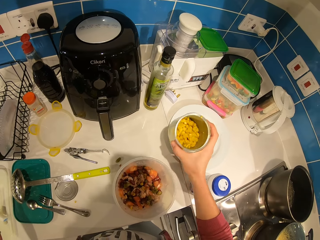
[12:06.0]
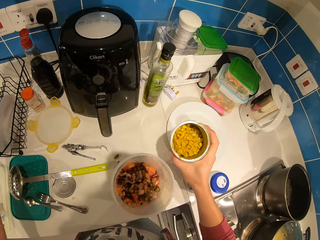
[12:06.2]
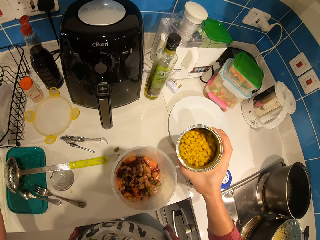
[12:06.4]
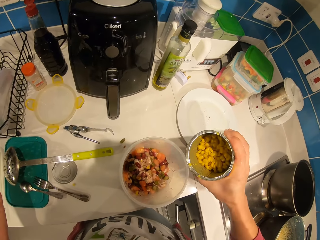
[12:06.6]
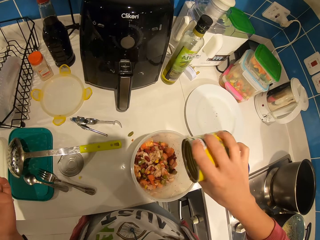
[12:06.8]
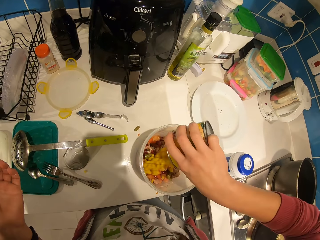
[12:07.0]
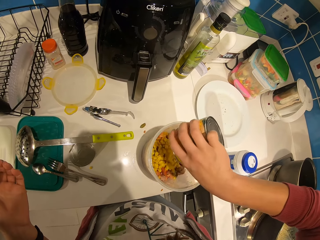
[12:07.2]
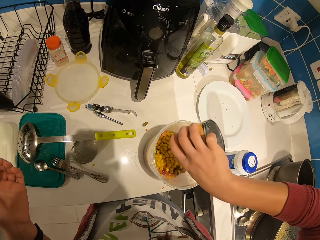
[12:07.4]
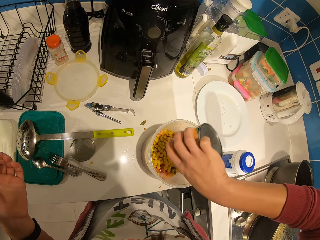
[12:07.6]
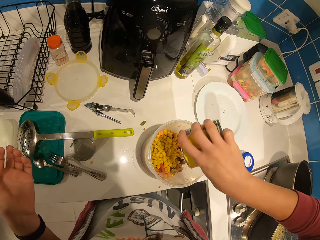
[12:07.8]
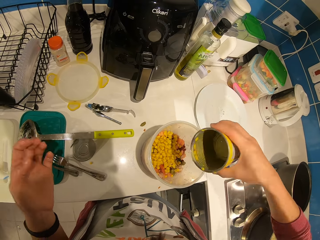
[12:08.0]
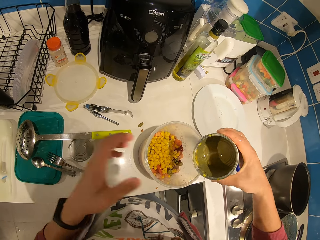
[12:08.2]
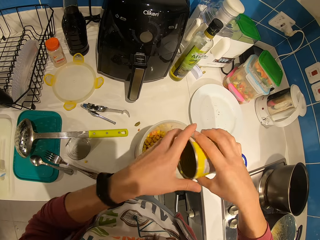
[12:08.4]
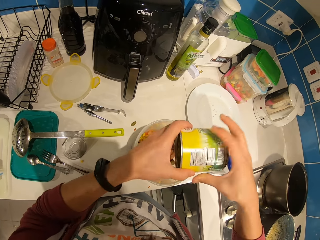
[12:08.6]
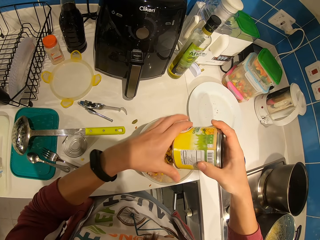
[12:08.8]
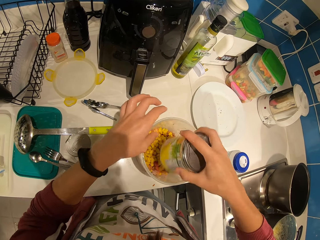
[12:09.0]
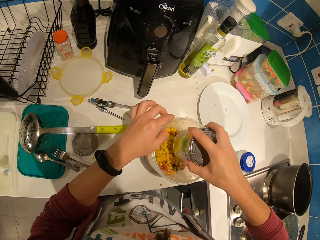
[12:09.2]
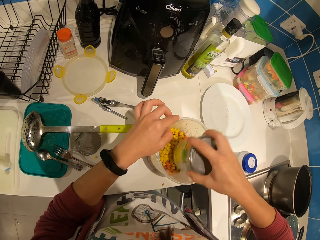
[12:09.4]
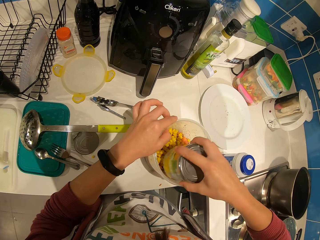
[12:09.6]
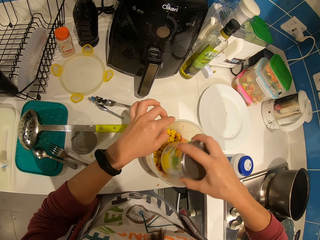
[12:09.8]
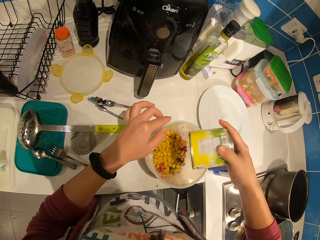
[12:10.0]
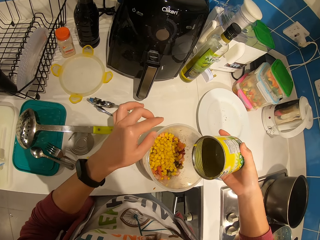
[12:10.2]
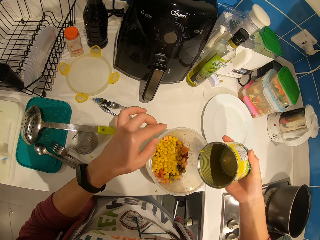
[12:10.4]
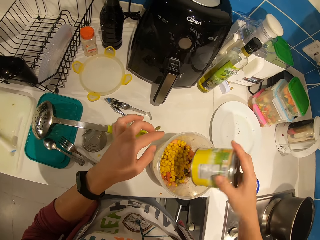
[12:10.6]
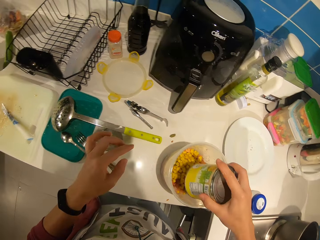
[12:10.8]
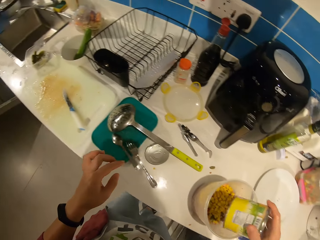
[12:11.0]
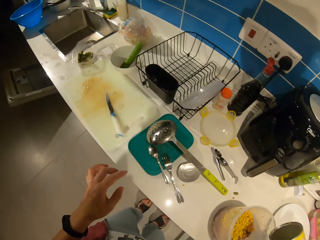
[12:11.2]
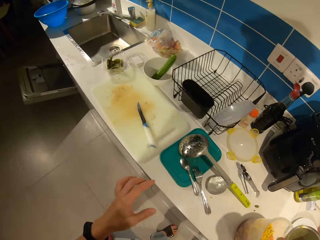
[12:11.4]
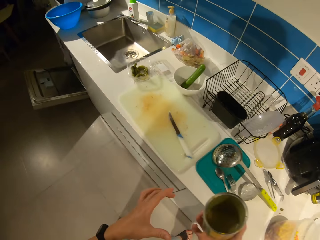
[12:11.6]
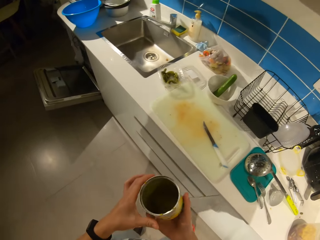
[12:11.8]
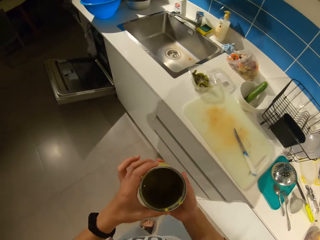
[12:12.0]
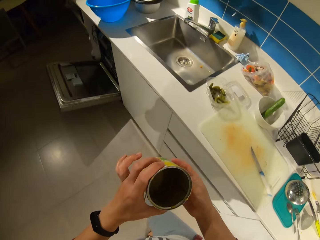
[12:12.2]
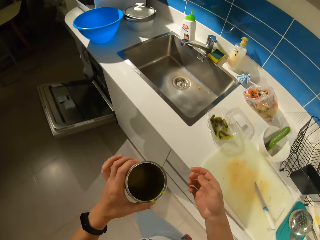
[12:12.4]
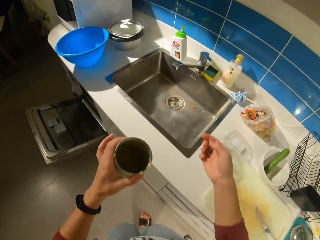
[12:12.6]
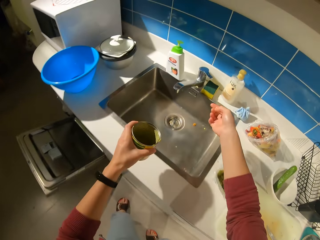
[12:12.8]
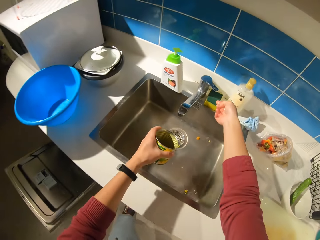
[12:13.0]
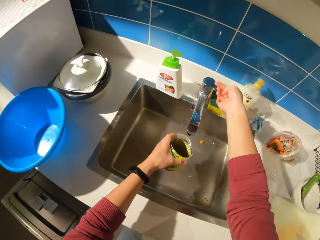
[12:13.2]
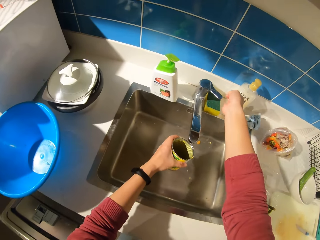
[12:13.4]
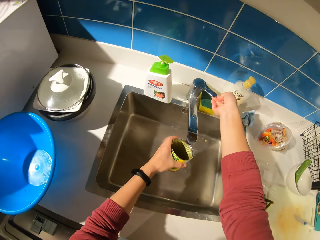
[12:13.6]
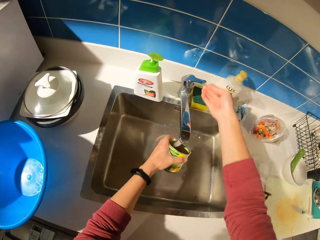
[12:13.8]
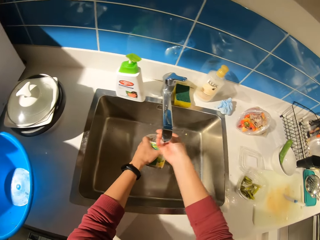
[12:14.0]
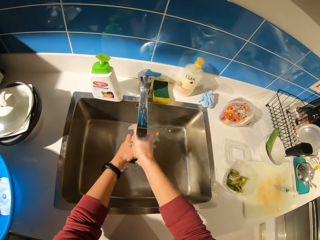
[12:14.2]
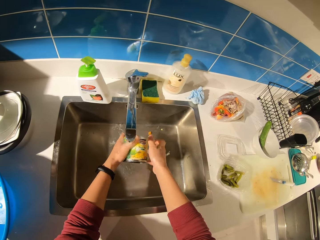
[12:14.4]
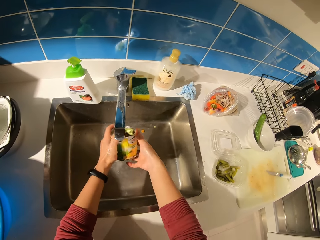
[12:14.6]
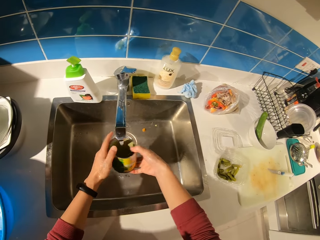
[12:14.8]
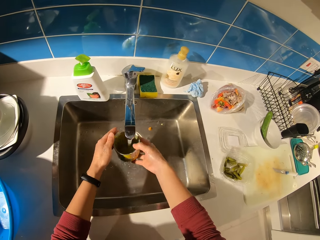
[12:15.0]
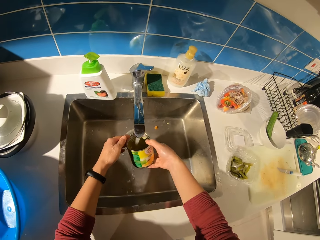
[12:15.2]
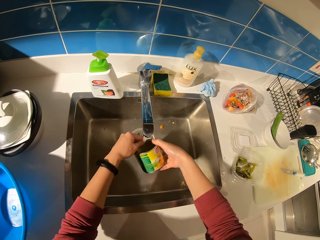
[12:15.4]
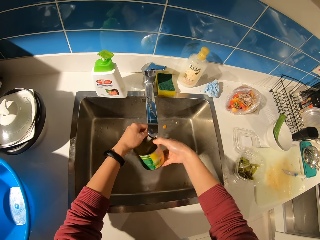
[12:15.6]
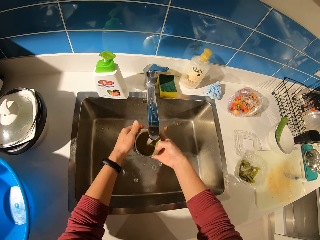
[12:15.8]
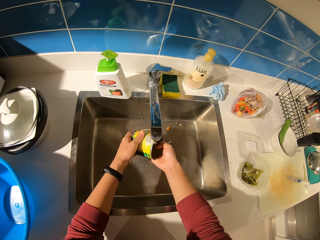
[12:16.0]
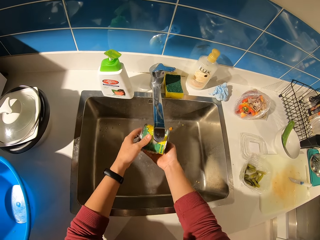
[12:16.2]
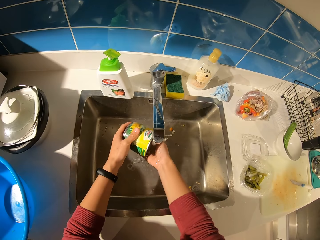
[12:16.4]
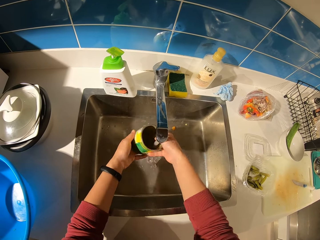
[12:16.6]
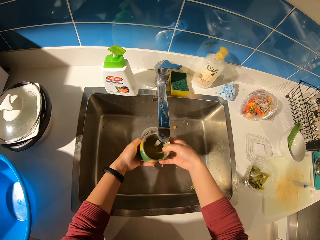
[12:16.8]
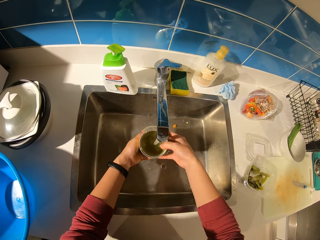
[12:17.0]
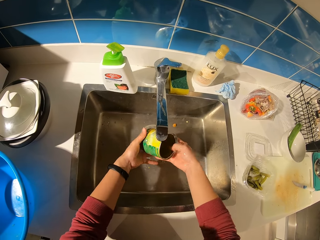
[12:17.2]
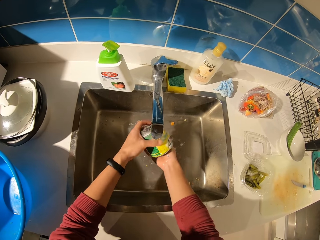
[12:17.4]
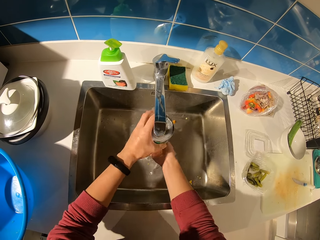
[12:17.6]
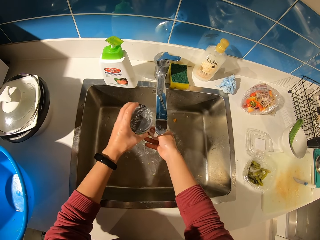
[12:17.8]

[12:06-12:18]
The camera wearer picks up a tin. They pour the sweetcorn into the bowl or container. They stir into the container. They hit the container with the tin. They stir into the container. They turn on a tap. They wash the can under the tap.

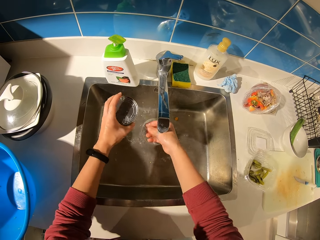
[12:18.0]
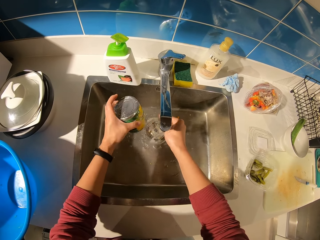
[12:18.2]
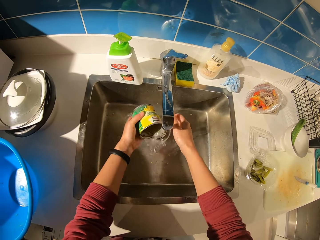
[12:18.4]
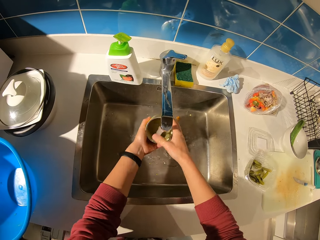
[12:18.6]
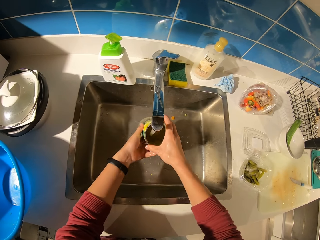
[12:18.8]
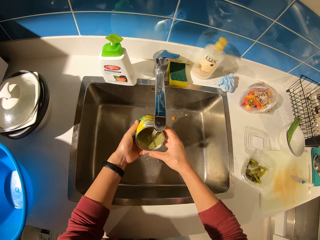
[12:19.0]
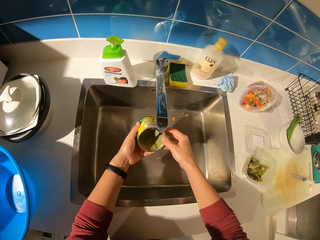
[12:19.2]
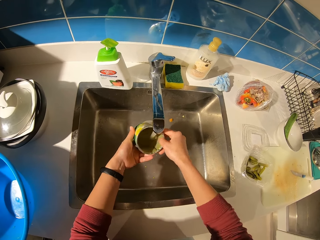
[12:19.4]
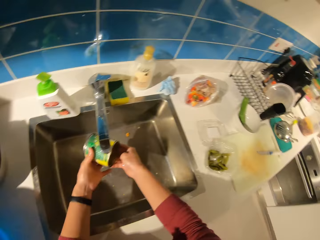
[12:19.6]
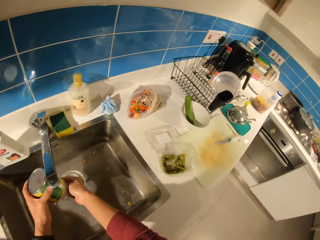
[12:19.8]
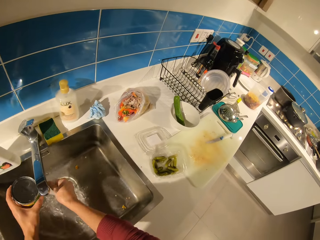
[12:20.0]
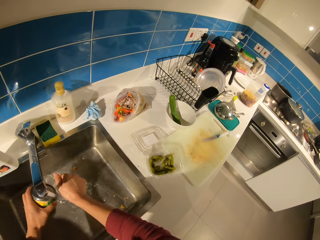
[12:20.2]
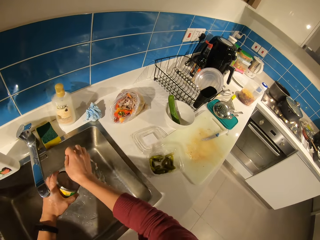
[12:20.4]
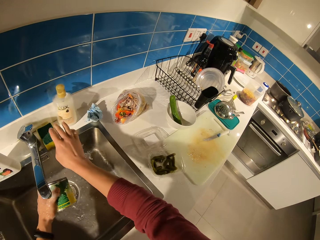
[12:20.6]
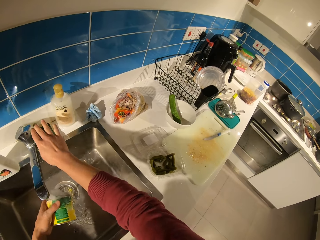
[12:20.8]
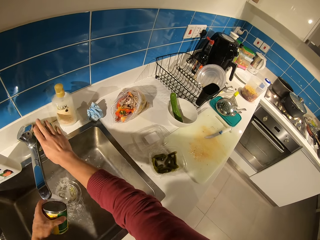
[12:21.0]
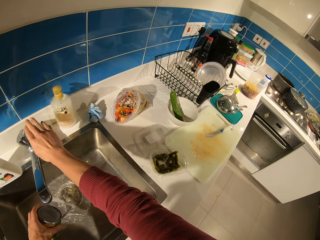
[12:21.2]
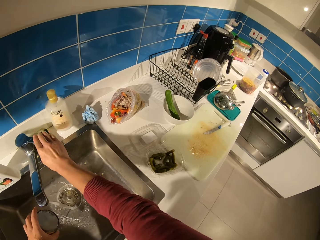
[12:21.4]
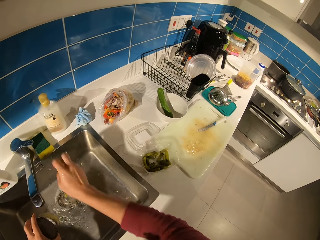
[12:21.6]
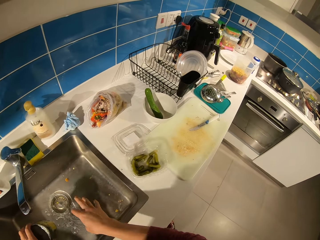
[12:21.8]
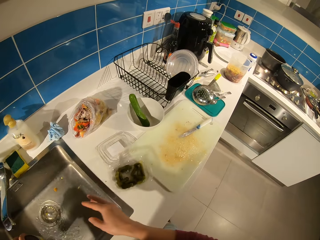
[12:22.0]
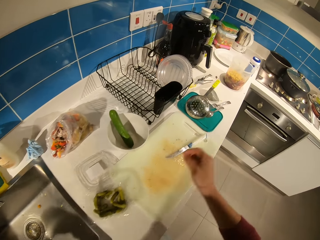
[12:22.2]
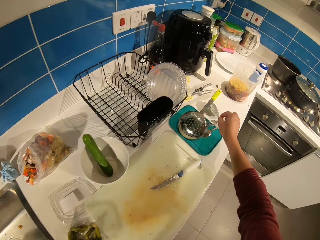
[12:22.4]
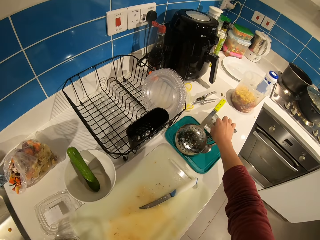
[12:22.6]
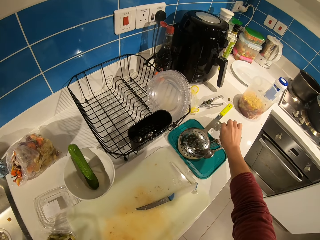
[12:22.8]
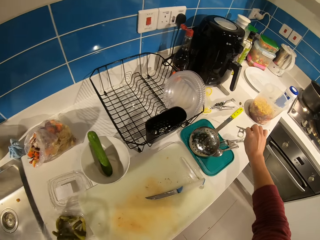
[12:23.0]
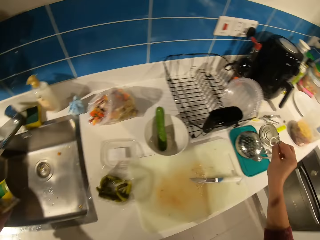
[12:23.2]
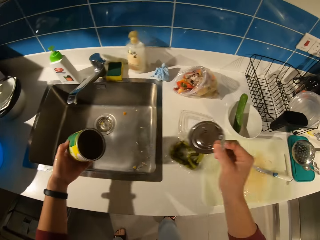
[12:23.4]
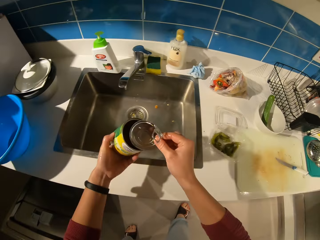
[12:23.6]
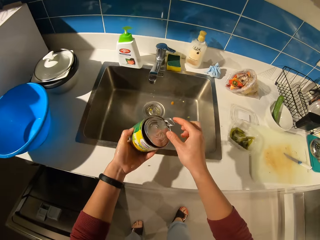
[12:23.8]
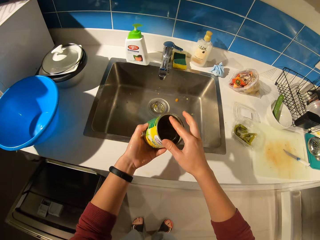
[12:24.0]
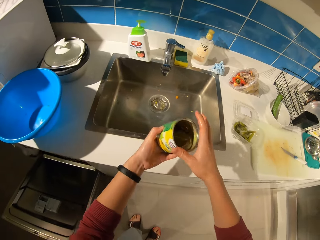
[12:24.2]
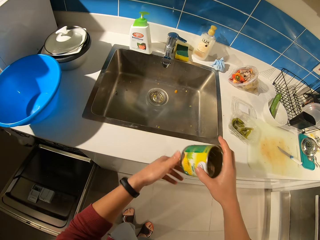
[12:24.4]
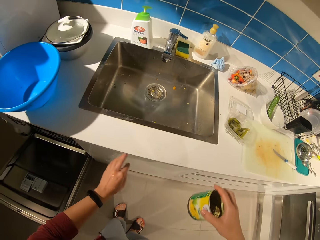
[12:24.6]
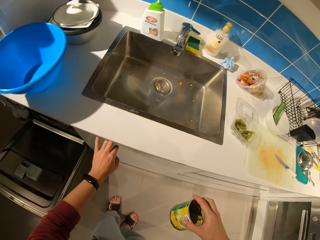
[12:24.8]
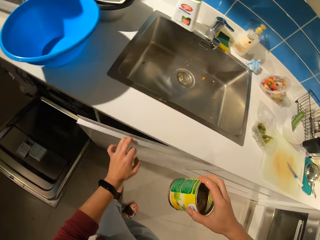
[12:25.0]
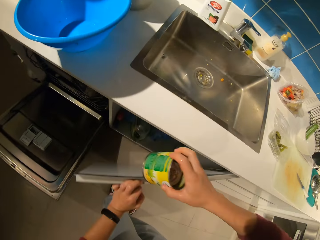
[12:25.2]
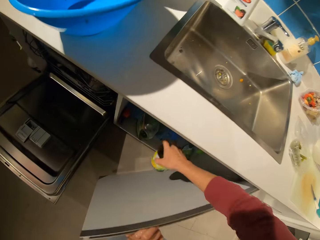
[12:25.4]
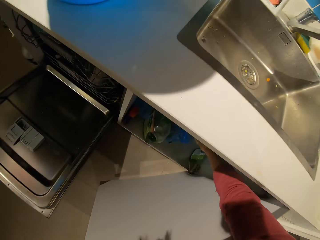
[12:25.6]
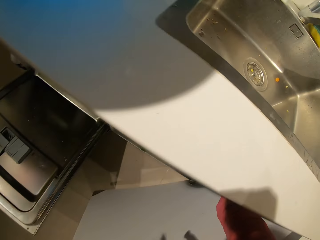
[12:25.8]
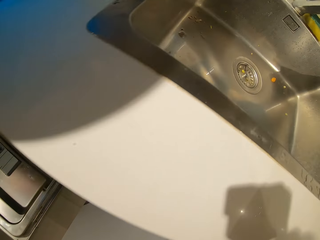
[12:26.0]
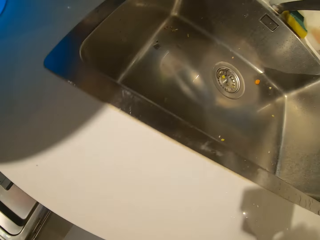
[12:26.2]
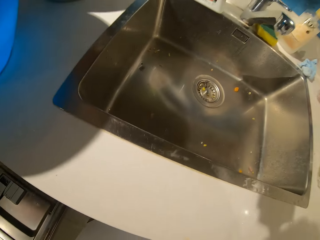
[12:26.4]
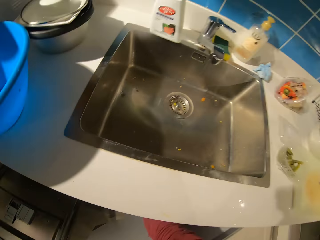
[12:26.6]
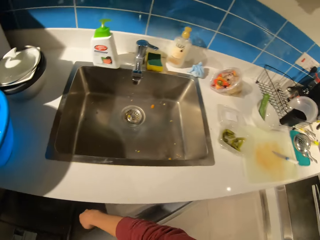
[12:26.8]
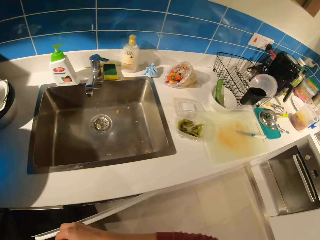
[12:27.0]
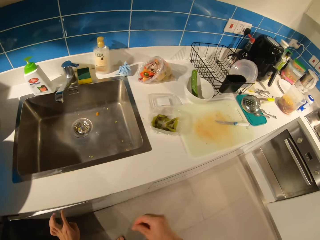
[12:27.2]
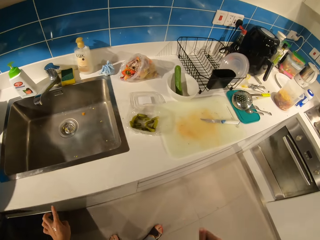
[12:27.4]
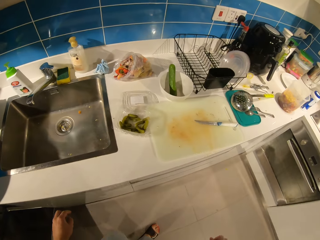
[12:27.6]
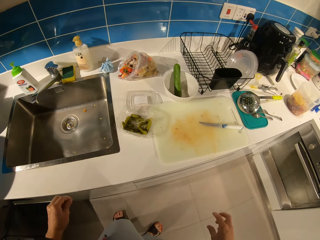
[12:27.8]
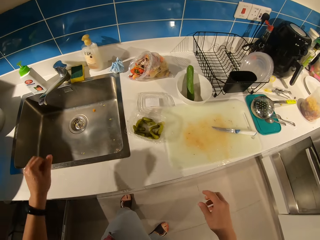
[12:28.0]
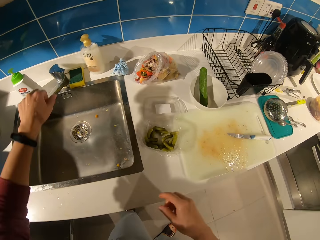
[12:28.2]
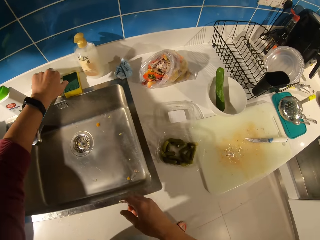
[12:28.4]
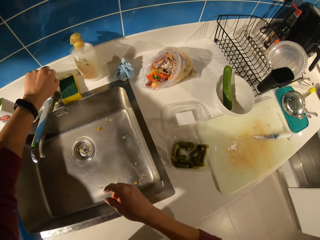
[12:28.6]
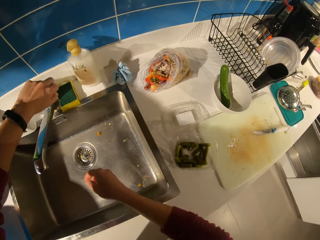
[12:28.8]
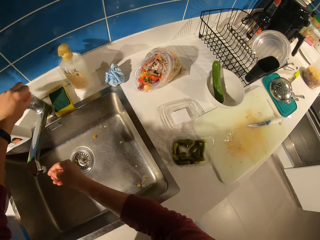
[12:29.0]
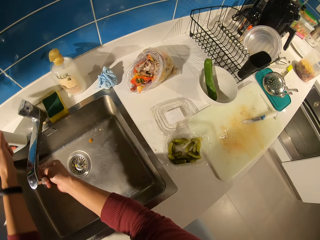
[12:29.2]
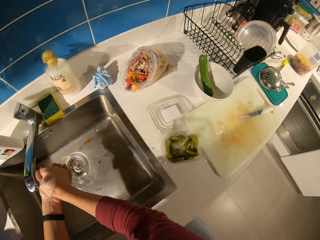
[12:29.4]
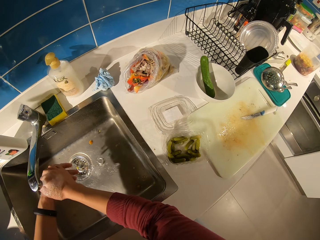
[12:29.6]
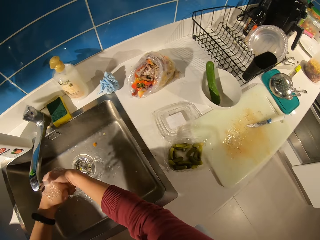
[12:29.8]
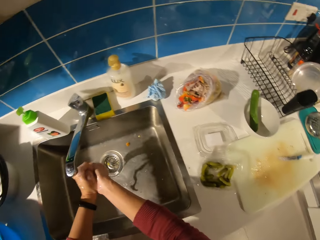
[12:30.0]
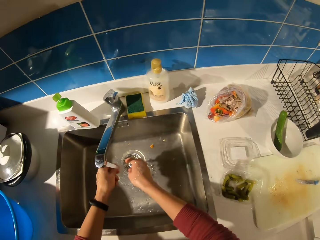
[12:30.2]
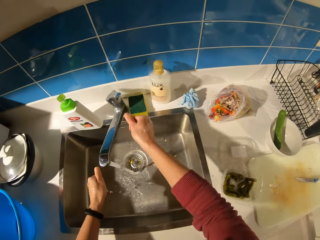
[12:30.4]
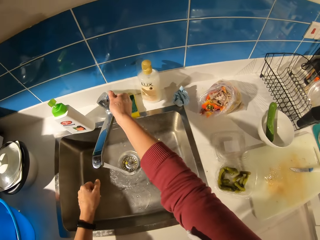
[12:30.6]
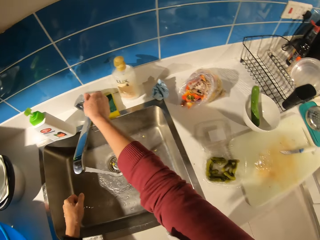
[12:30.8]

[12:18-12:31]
The camera wearer turns off the tap. She picks up the can lid. She drops the can lid in the can. She opens a cabinet. She drops the can in the cabinet. She closes the cabinet. She turns on the tap. She washes her hand under the tap.
